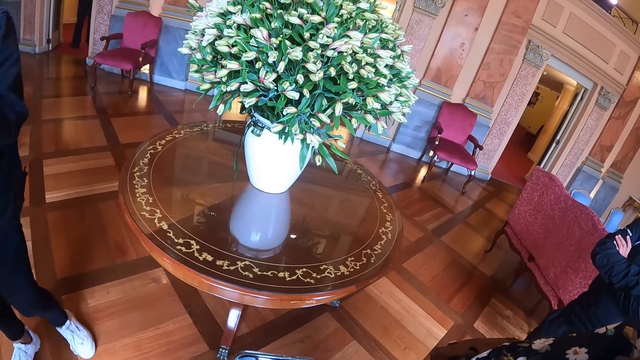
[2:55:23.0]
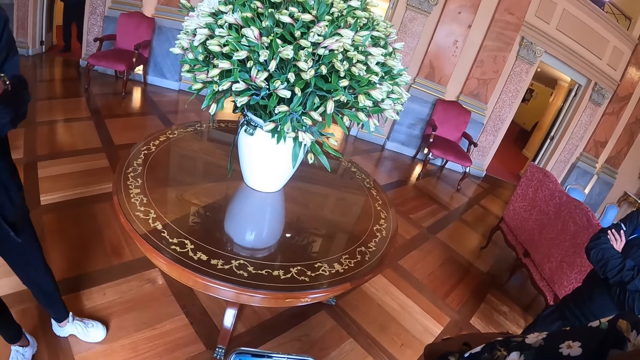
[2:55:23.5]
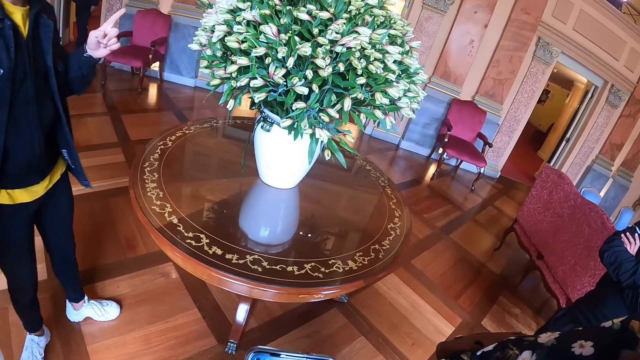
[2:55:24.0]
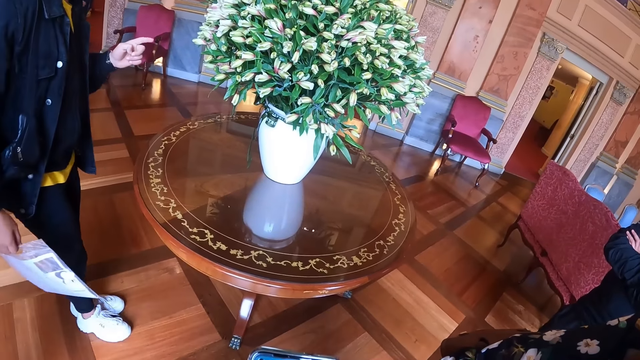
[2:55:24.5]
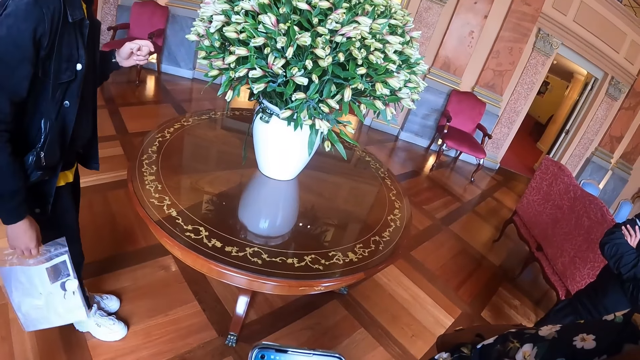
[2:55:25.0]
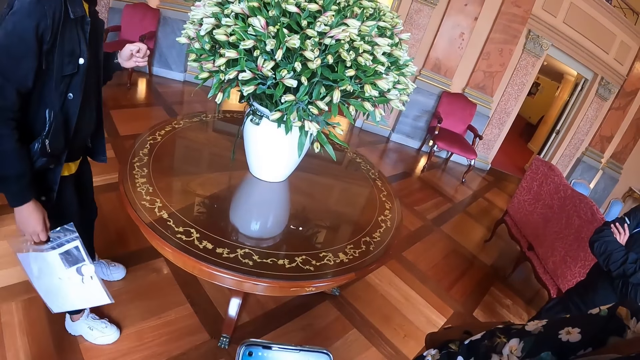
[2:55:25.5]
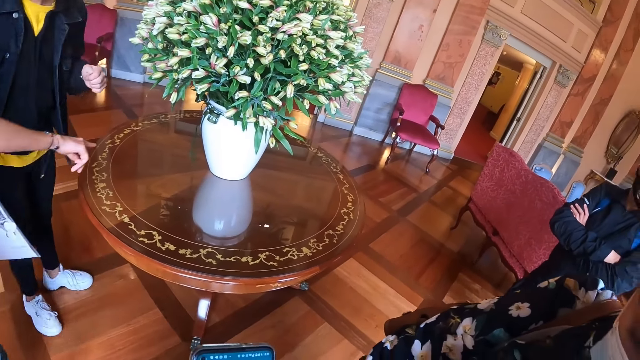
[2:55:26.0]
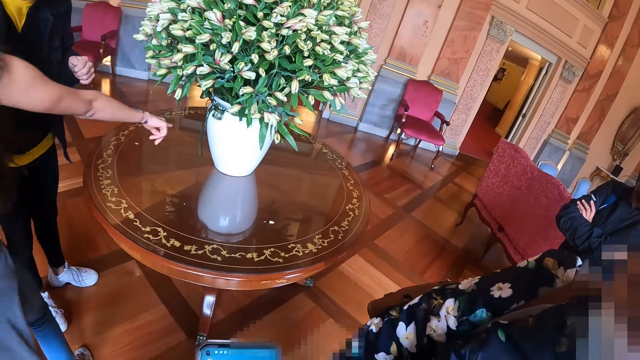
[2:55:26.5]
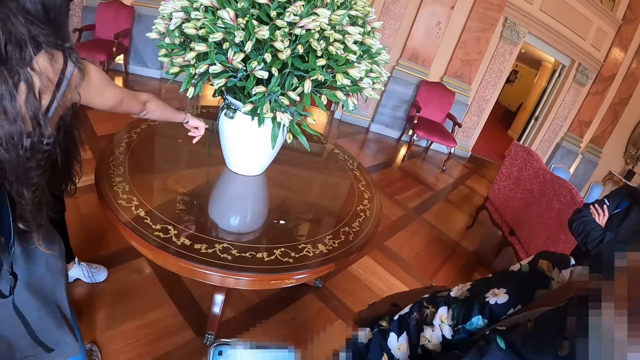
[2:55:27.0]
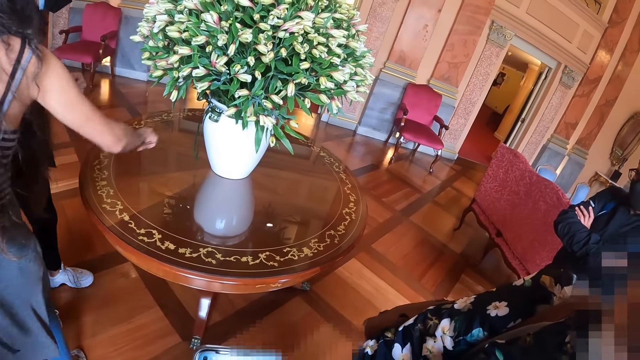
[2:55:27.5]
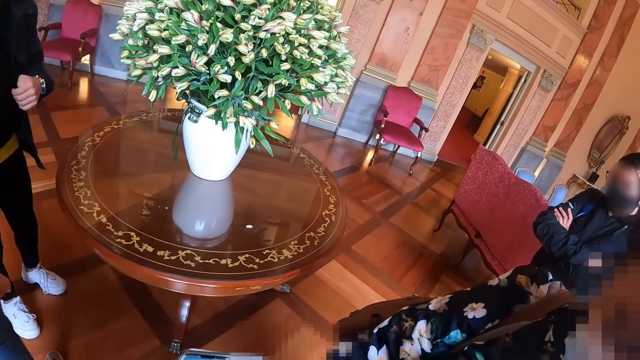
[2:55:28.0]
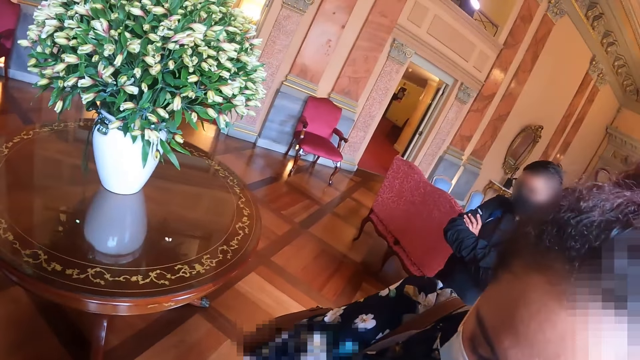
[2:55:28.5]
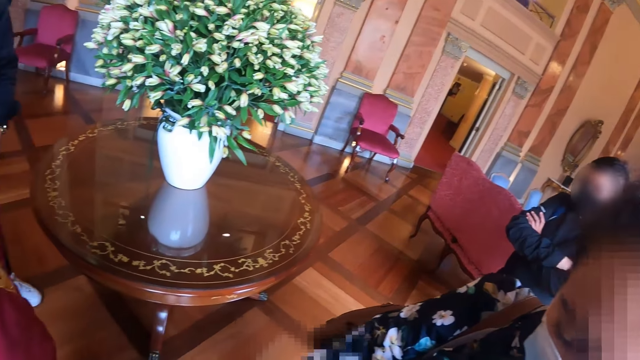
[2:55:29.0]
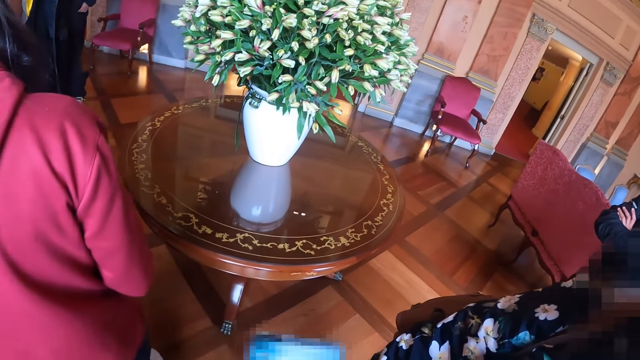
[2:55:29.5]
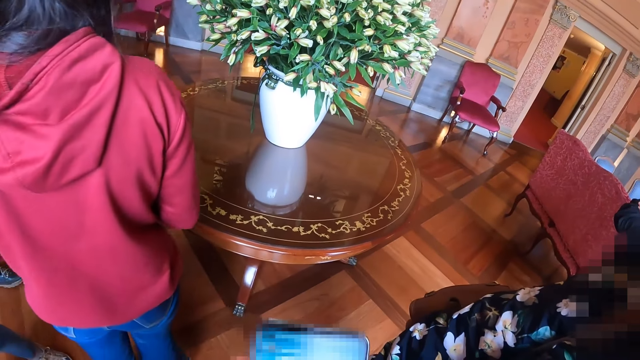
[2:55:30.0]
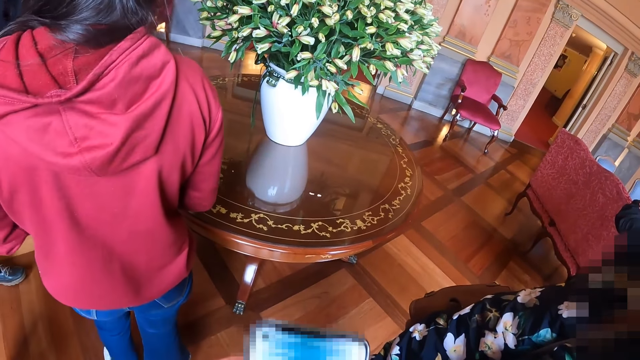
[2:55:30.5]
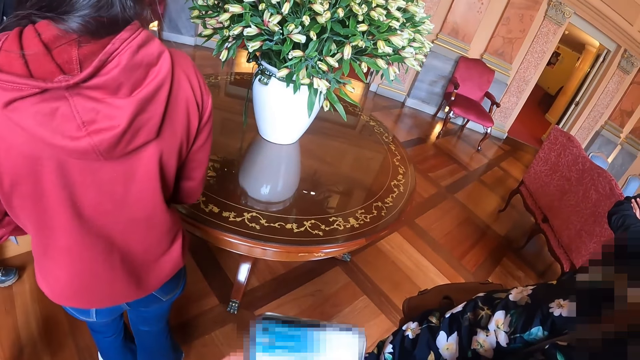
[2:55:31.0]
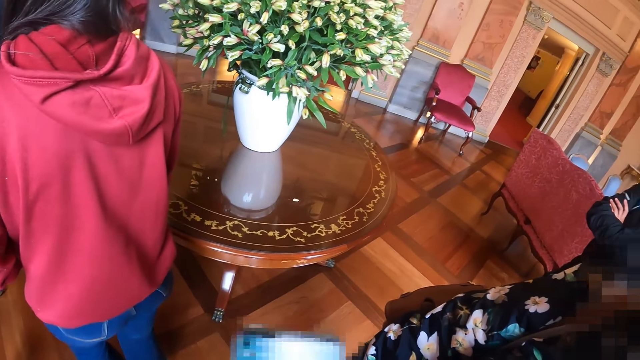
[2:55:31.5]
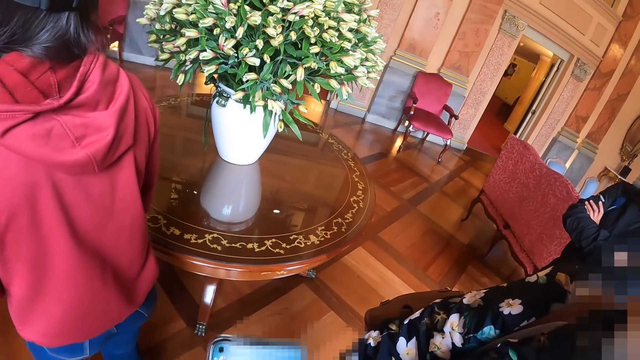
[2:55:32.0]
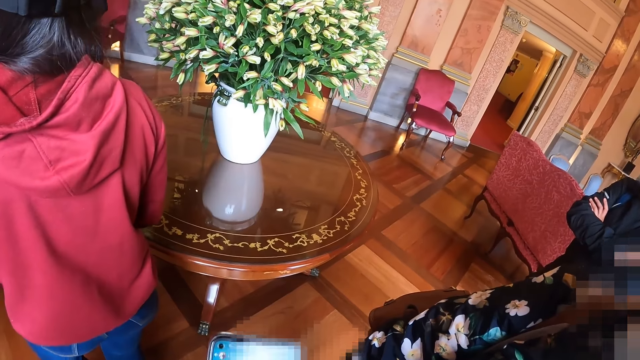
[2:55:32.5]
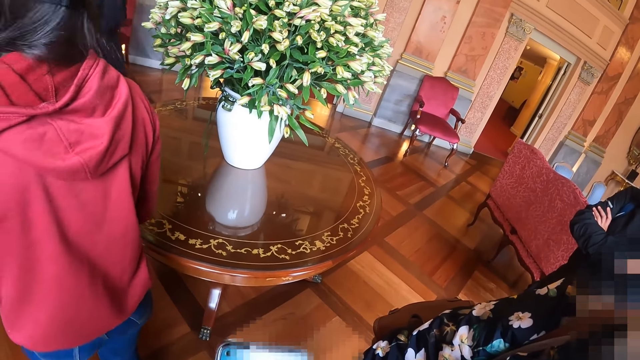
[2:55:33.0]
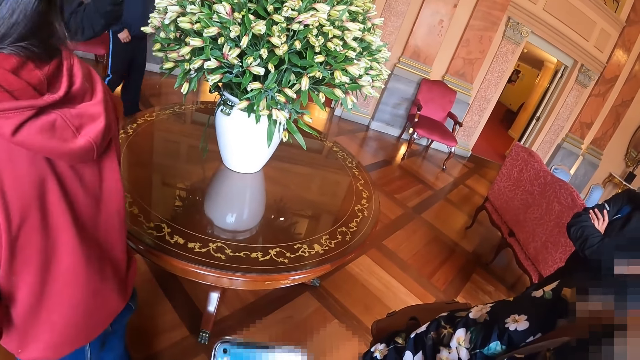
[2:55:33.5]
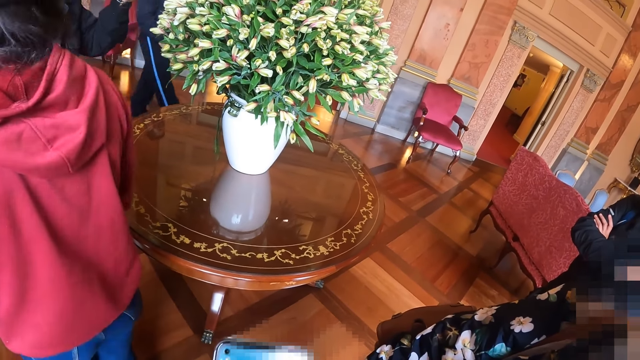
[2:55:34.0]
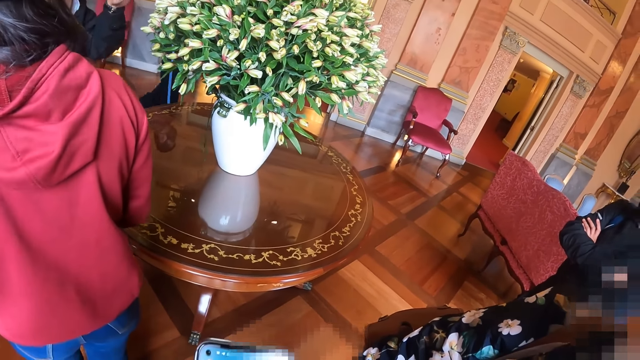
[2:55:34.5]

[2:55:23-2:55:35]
A person walks away. The camera wearer operates a cellphone. Another person points at the flowers. The camera wearer looks around. They interact with a third person. They operate the cellphone.

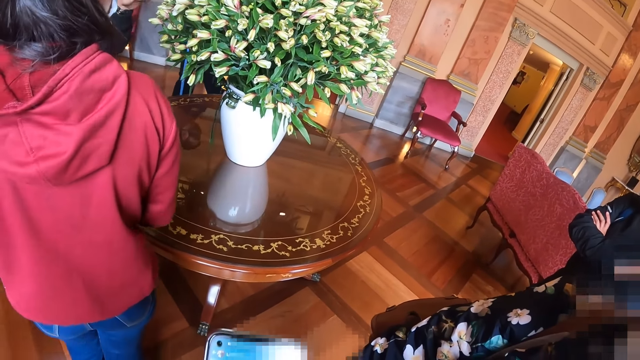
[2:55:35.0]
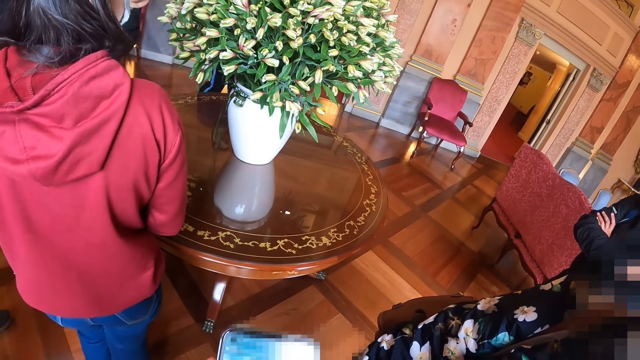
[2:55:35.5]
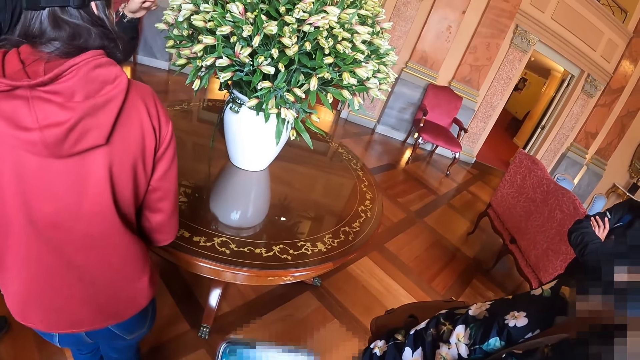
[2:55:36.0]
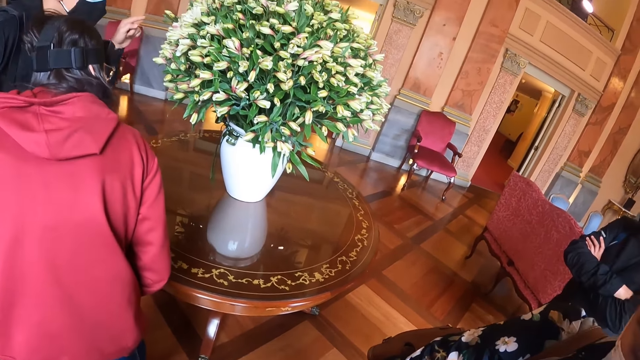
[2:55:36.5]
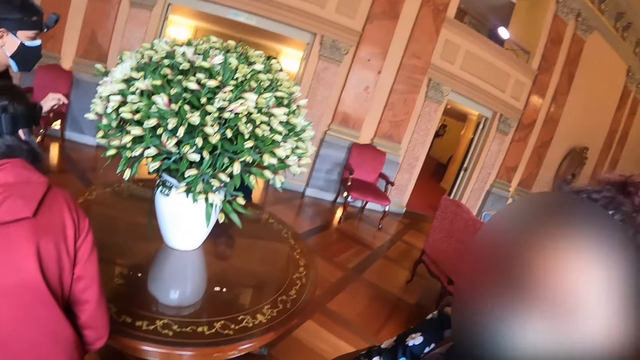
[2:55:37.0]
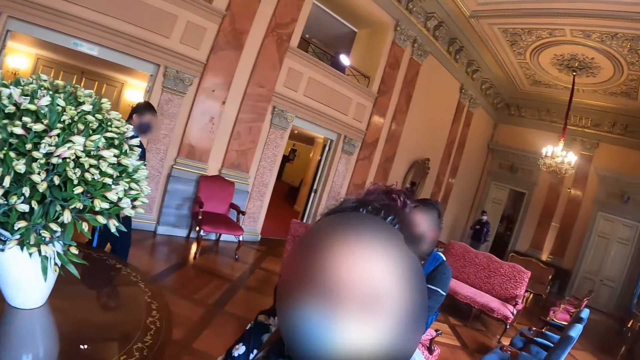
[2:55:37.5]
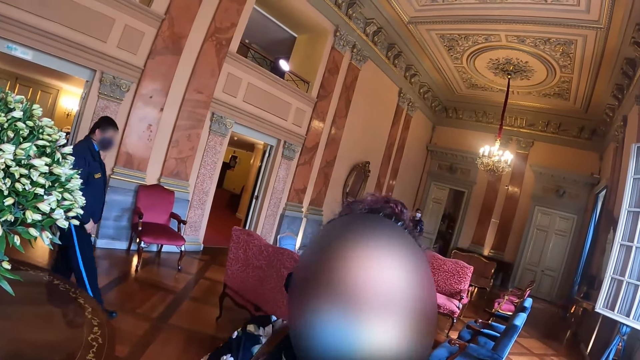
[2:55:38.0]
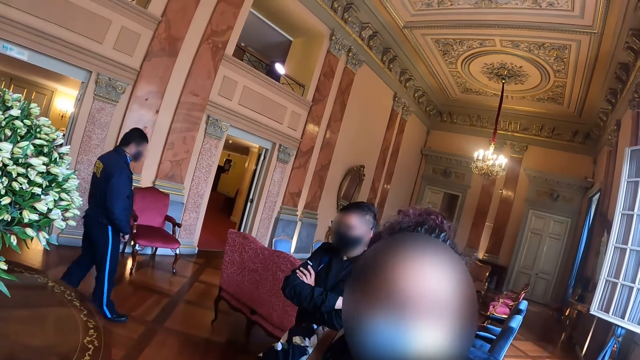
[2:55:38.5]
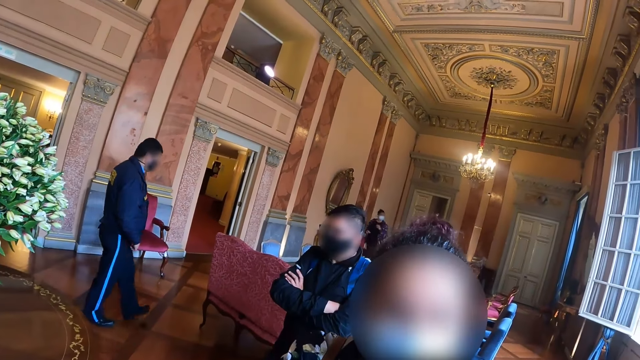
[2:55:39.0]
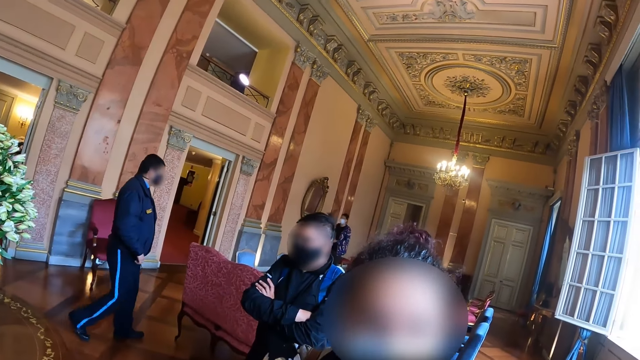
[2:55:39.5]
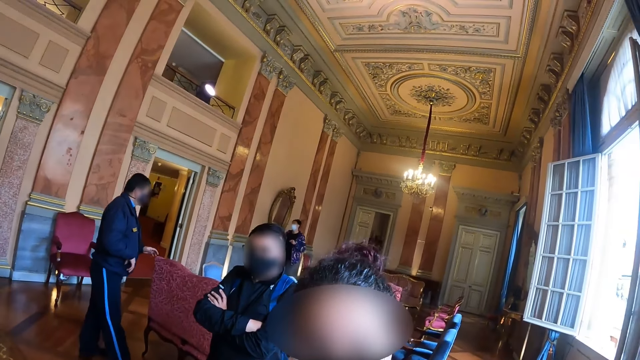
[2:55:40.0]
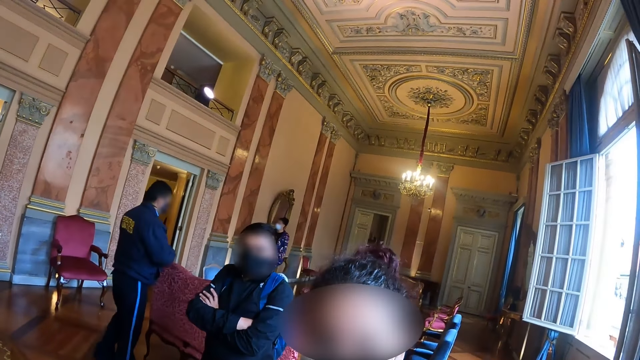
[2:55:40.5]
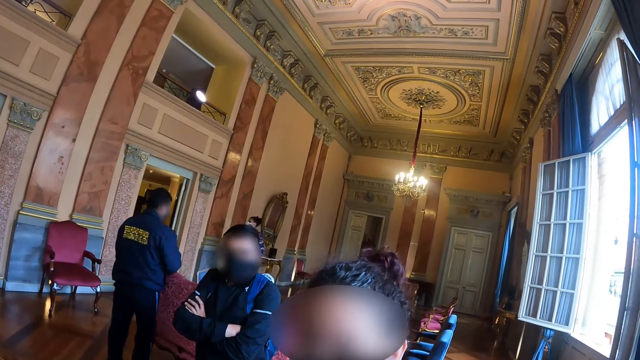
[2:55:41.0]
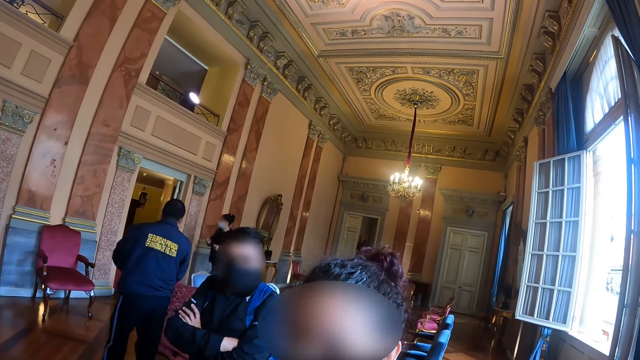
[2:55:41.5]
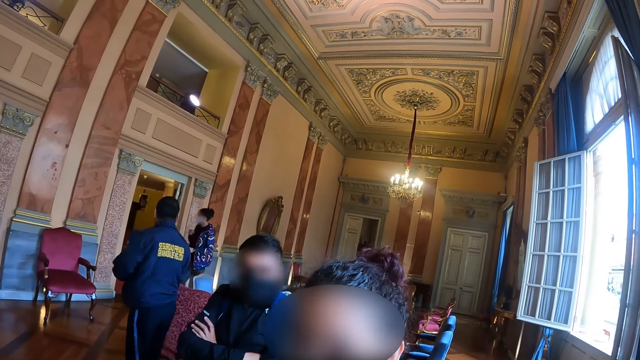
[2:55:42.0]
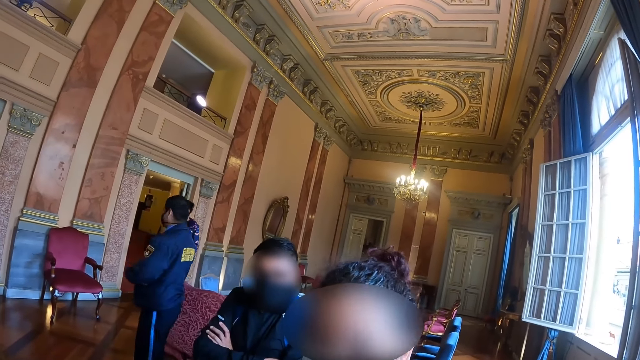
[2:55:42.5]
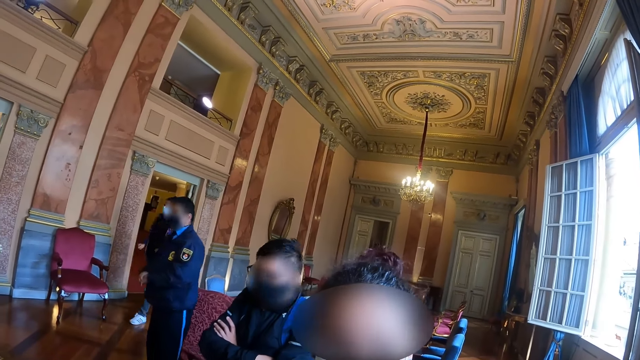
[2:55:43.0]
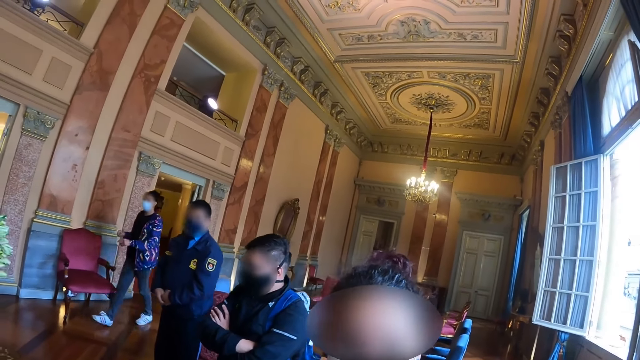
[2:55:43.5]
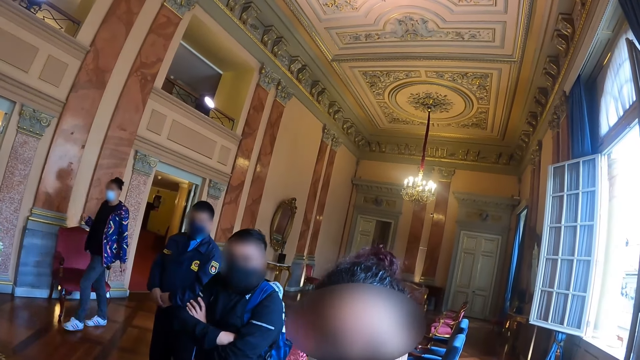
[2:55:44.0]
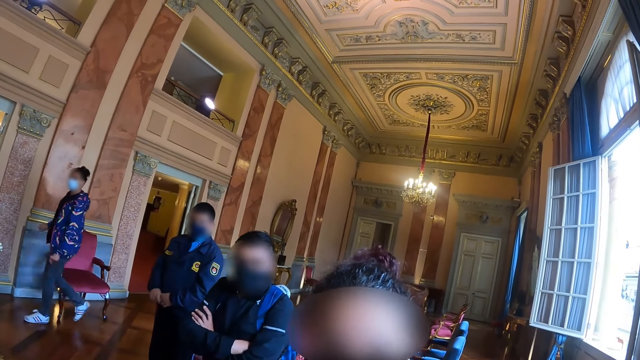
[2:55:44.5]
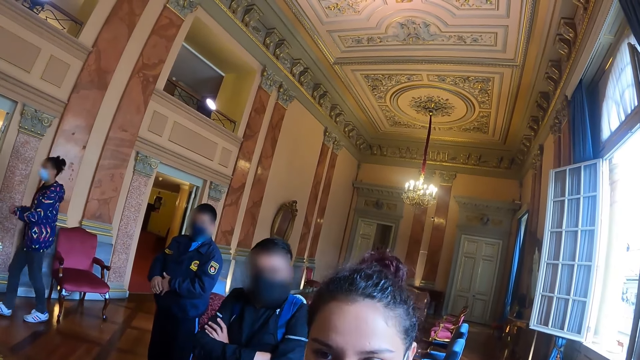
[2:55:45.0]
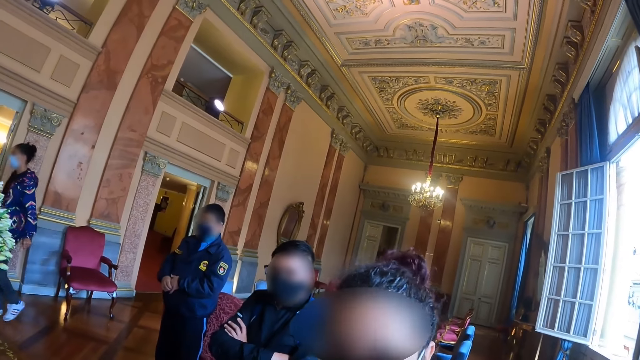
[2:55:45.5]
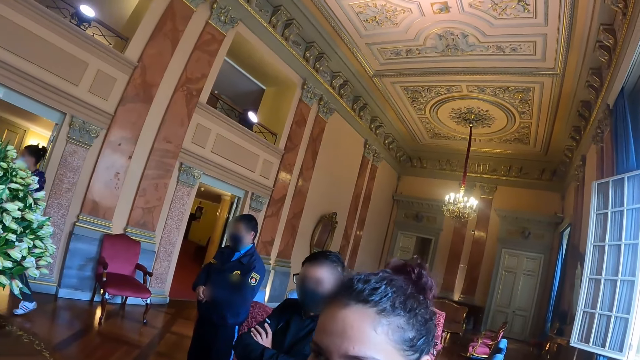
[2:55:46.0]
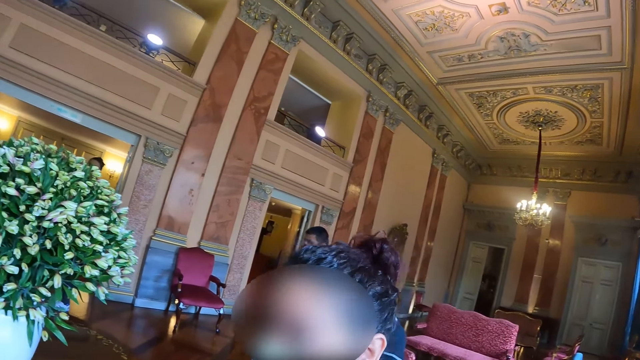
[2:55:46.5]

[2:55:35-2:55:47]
The camera wearer interacts with a person. They look around. They turn to the person.
